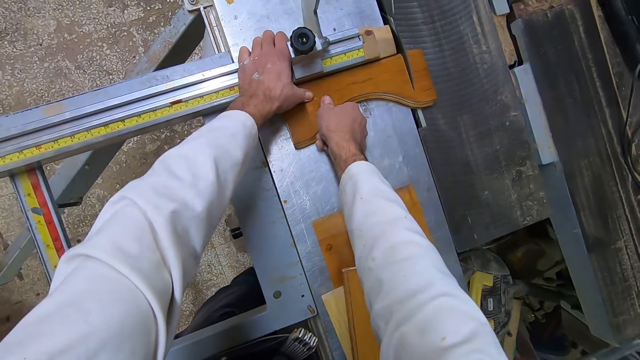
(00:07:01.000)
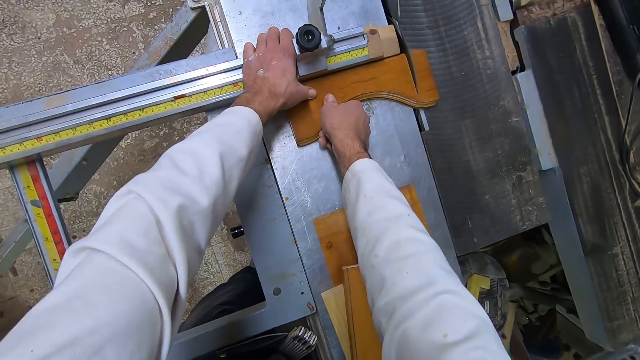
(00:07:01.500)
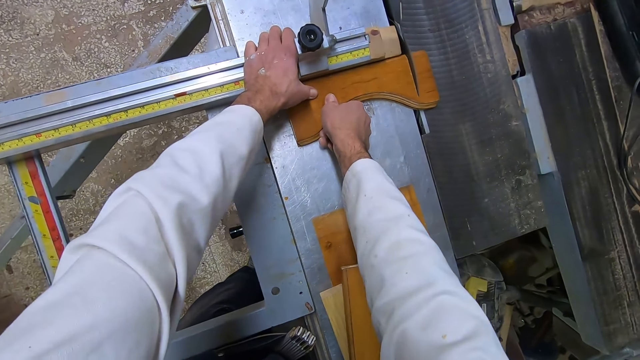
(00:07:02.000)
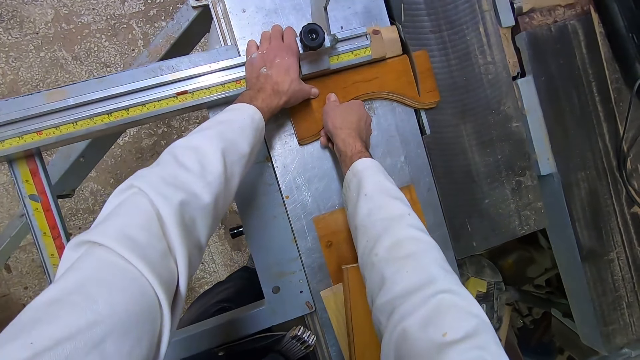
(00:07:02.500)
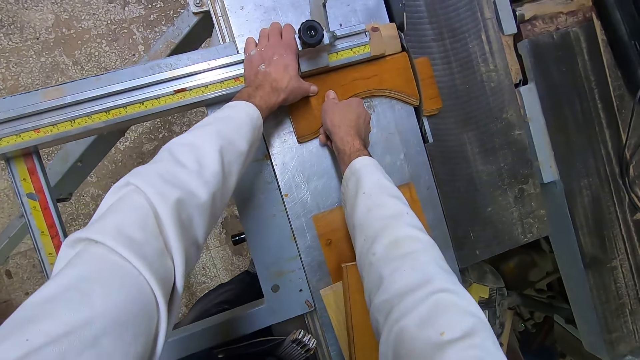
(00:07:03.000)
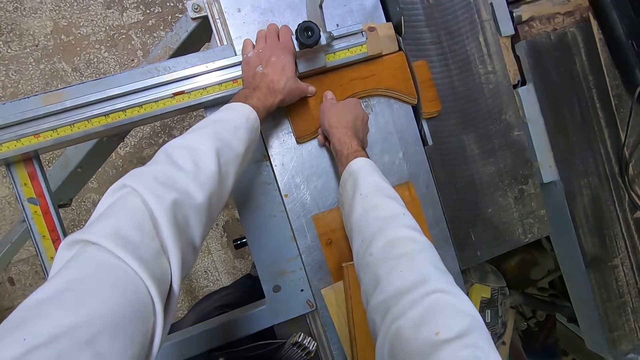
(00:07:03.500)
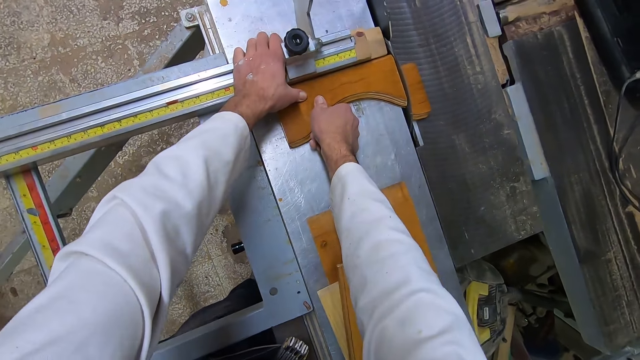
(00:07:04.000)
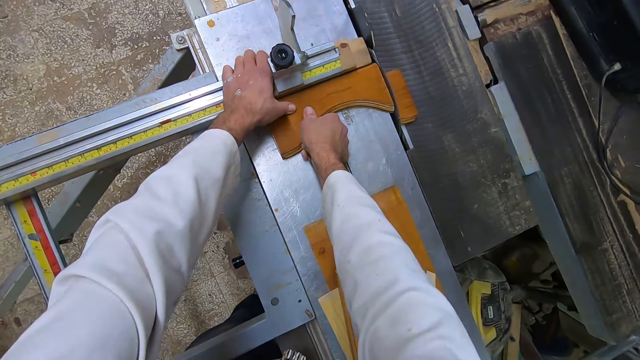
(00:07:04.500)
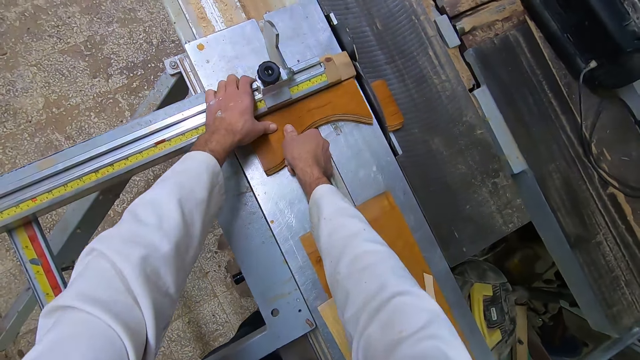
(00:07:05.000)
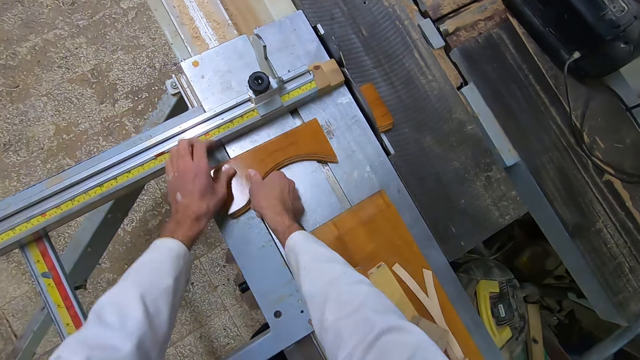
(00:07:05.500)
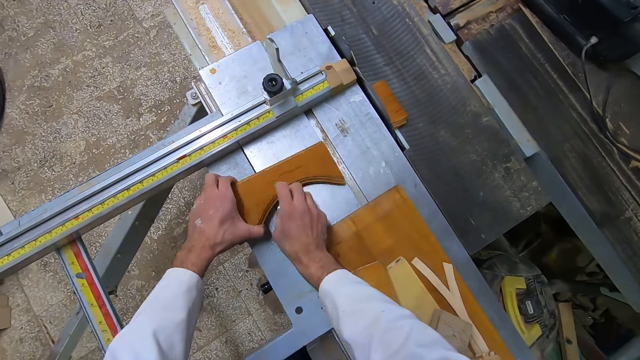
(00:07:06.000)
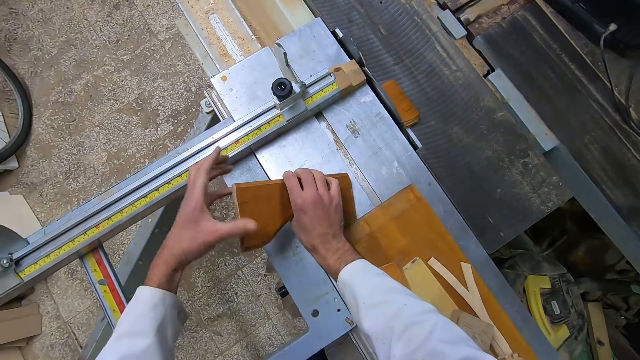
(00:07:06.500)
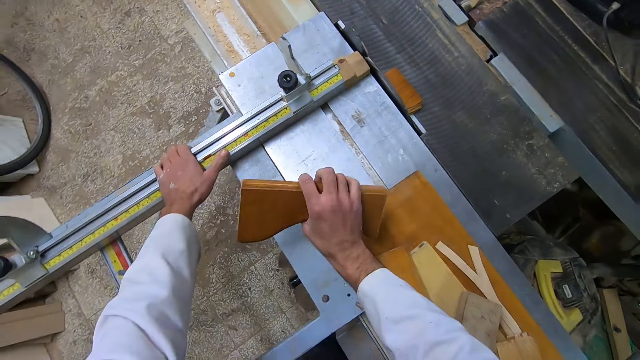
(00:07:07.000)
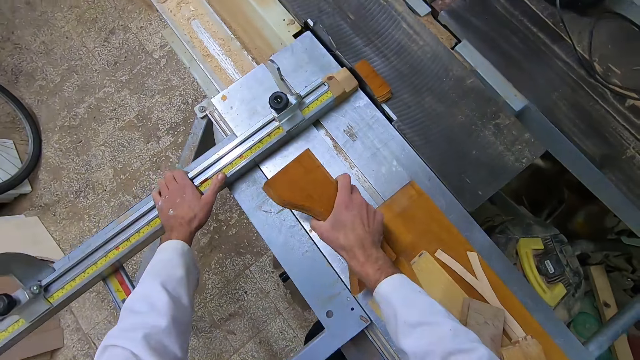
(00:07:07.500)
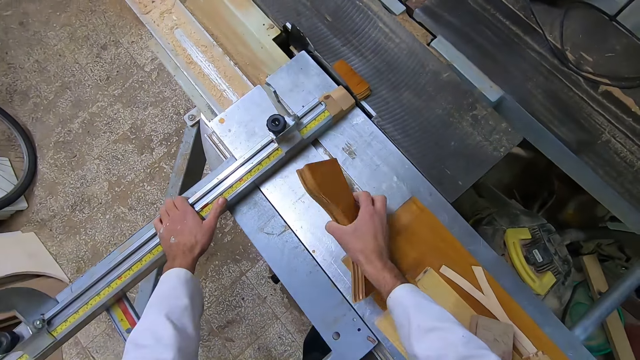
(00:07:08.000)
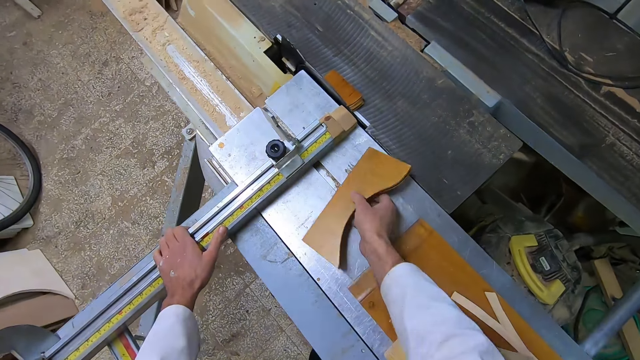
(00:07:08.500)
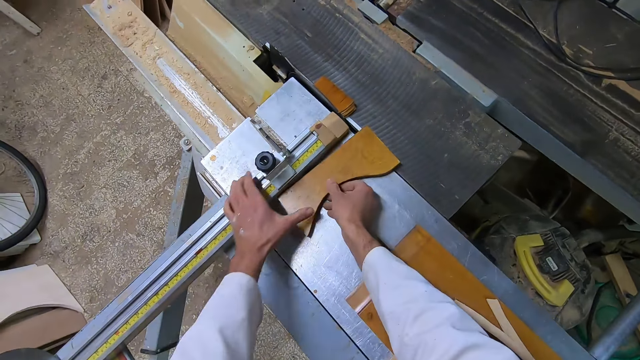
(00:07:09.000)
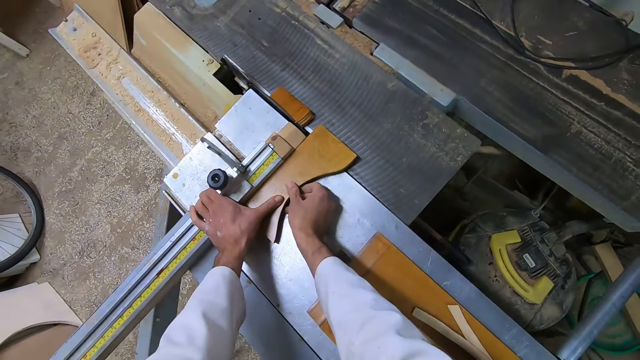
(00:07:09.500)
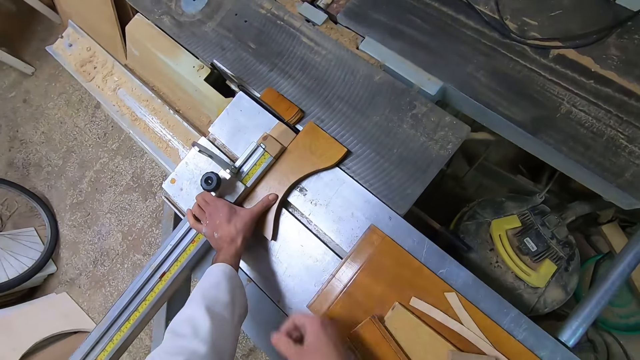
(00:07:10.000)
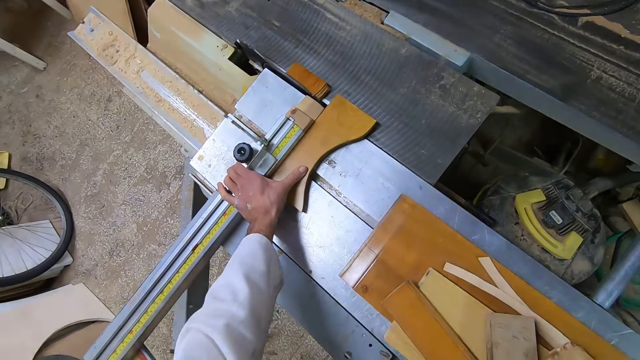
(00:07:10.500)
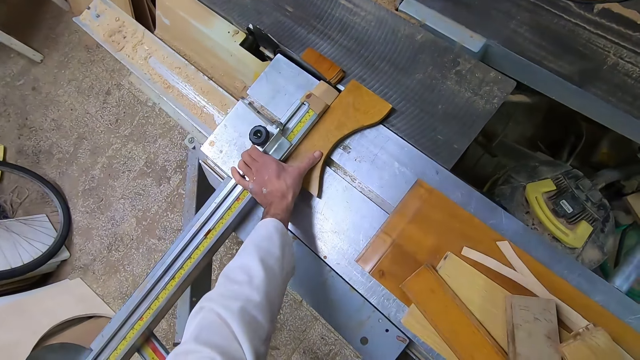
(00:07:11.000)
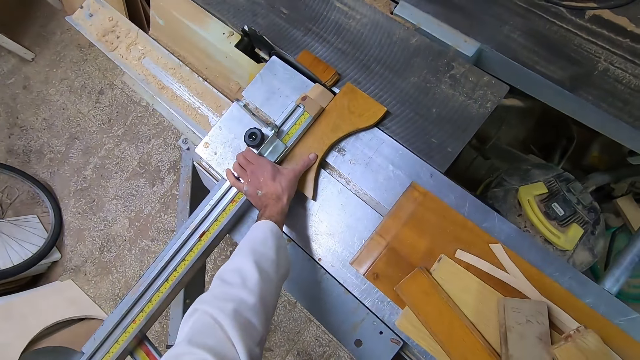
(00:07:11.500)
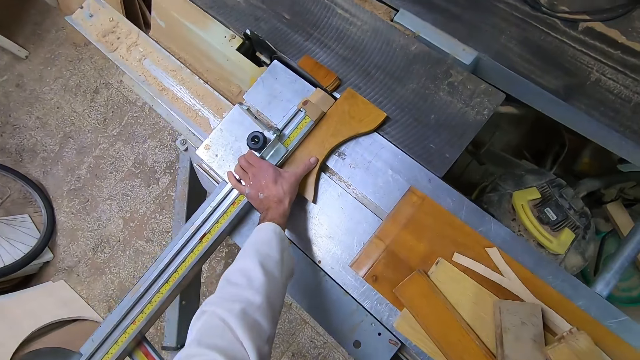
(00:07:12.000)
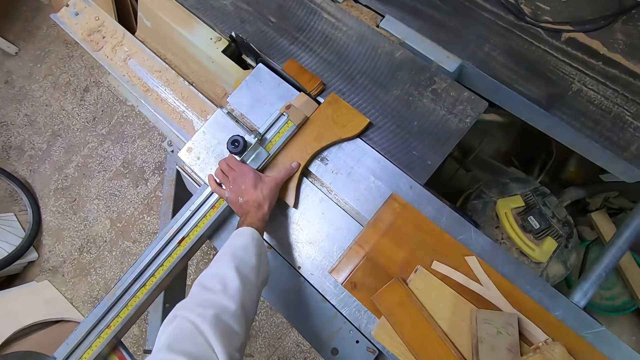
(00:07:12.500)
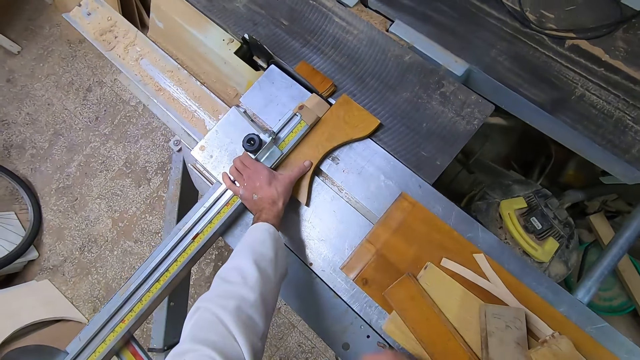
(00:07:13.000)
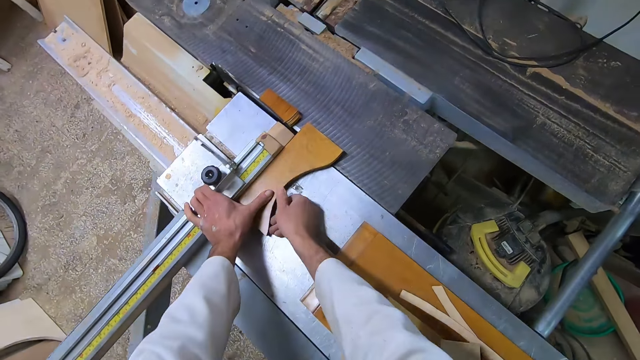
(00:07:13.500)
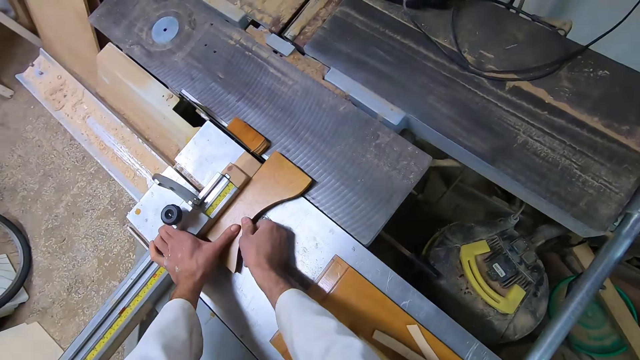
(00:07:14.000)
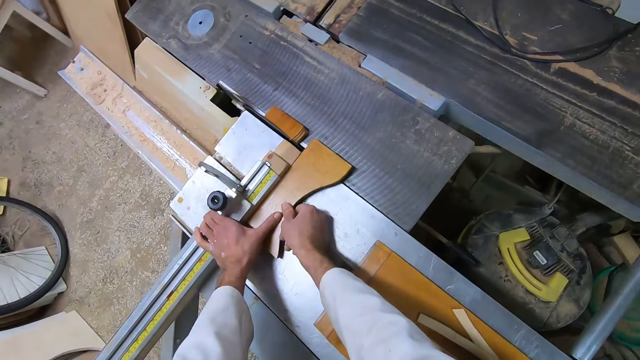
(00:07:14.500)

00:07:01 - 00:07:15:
The camera wearer removes the wooden piece from the saw blade. He puts his hand on the miter gauge. He turns the wooden piece to the other side. He aligns the timber piece on the table saw cutter. He sets the wooden piece on the table saw.

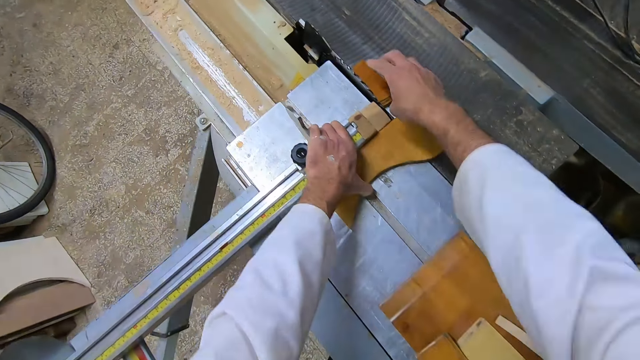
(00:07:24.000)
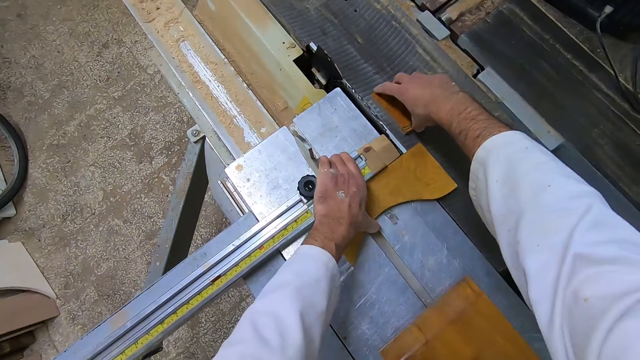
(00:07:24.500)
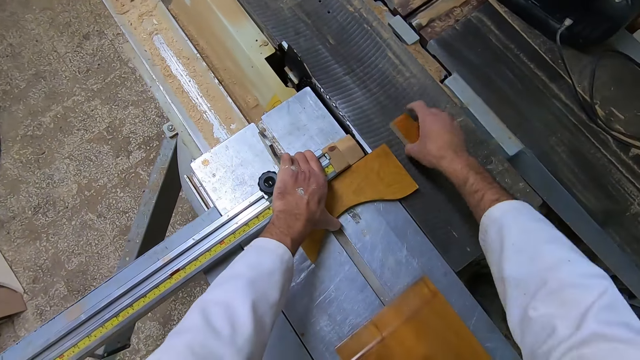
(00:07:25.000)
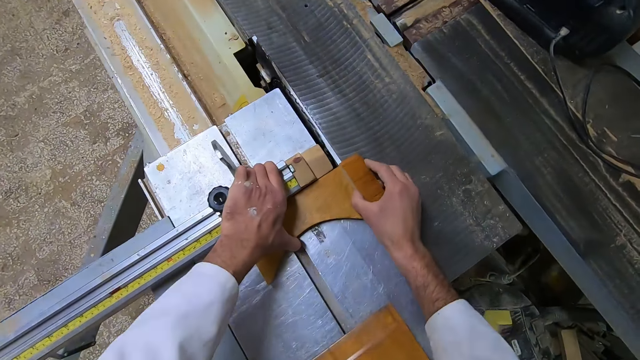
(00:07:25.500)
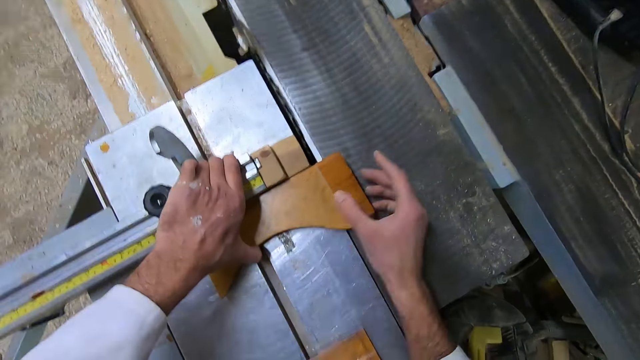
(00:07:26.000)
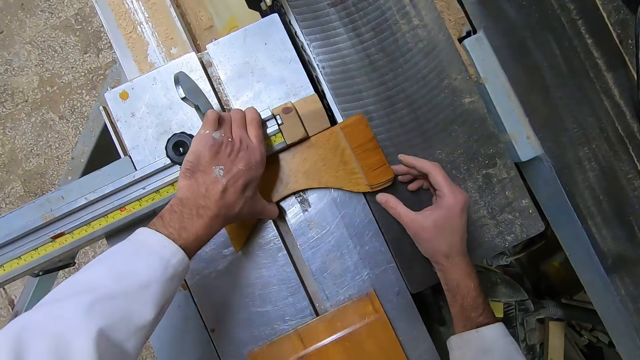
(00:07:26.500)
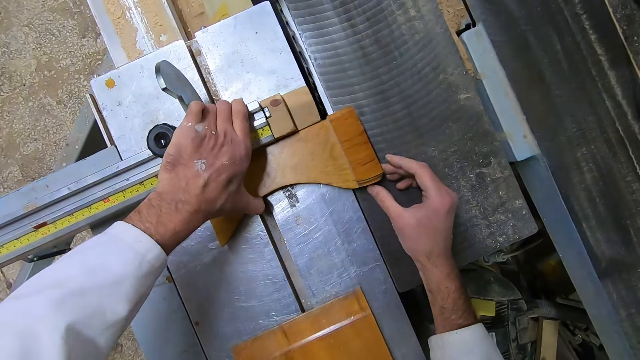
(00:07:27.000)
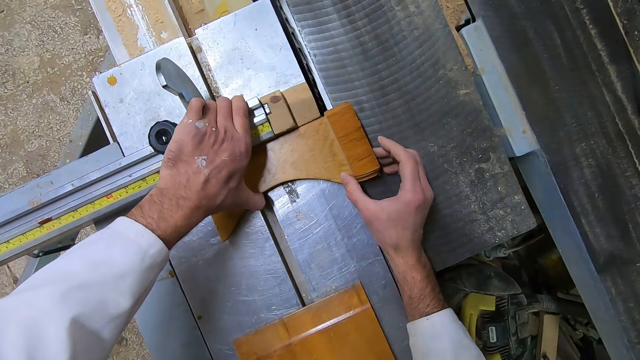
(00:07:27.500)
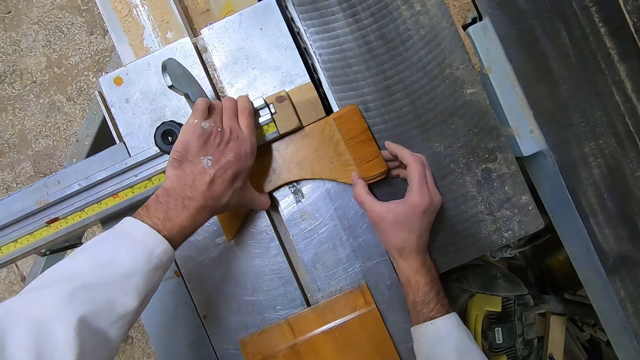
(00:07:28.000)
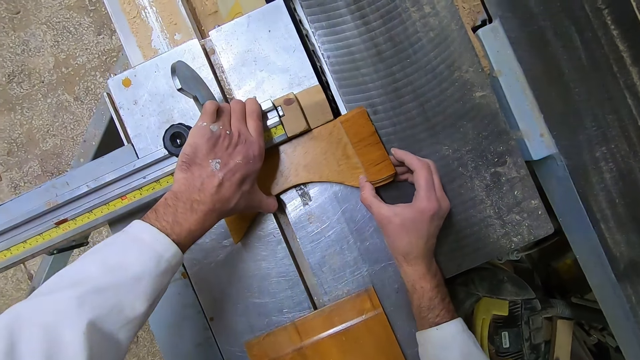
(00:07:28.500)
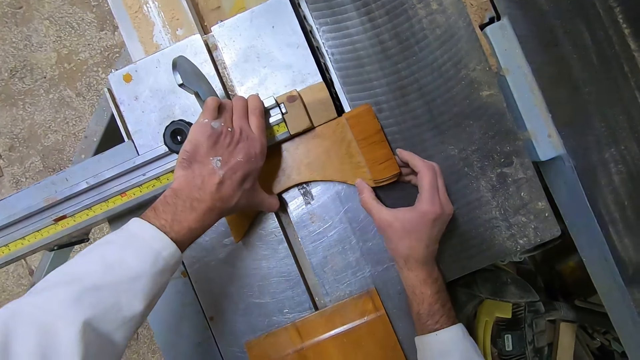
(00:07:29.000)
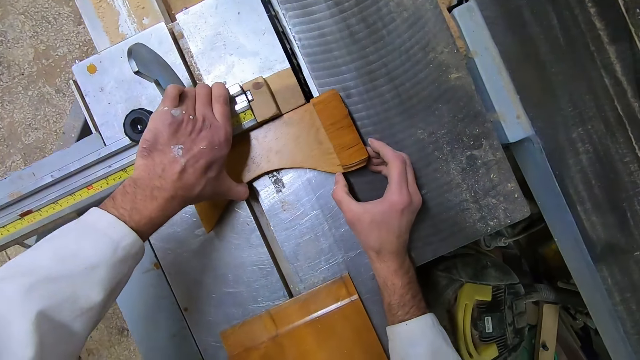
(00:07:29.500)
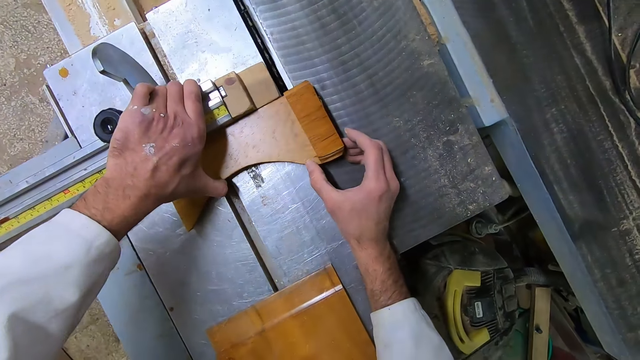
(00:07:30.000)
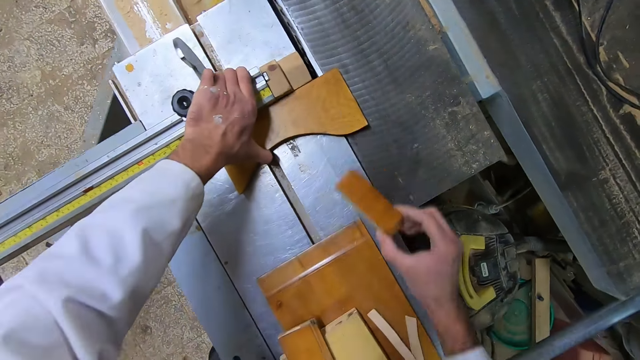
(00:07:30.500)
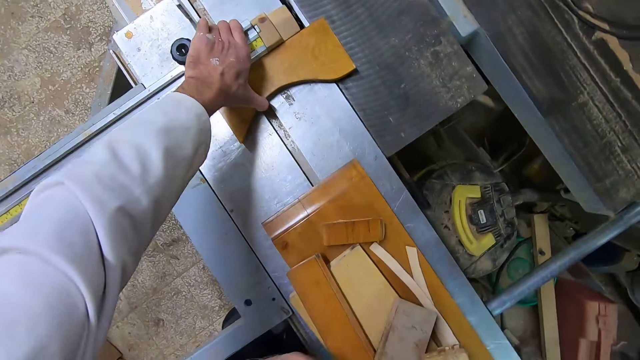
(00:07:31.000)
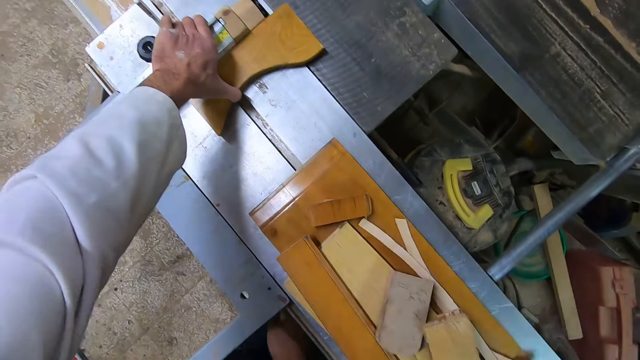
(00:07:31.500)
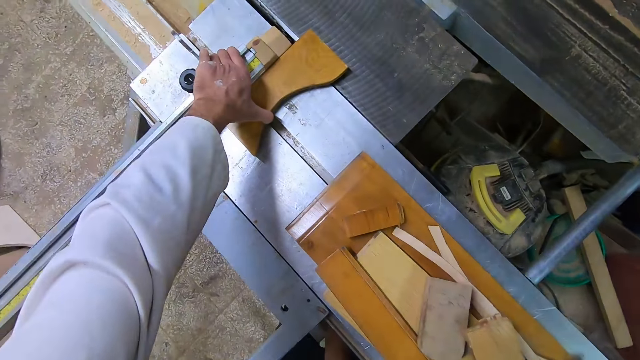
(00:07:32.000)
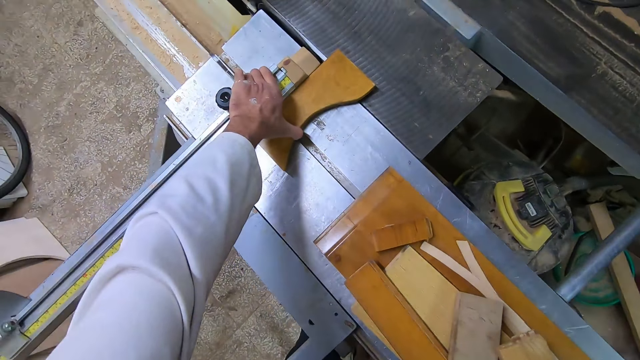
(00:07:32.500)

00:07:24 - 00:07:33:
The camera wearer removes a cut-out wooden piece from the saw blade. They set the cut-out wooden piece with the wooden piece on the table saw. They remove the cut-out wooden piece and drop the cut-out wooden piece.
